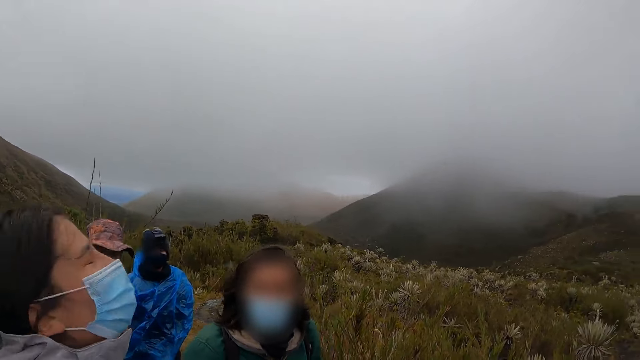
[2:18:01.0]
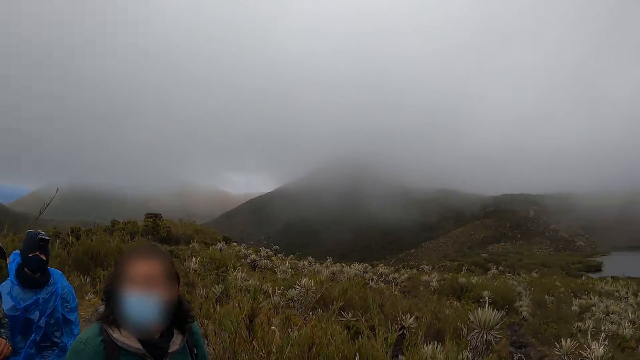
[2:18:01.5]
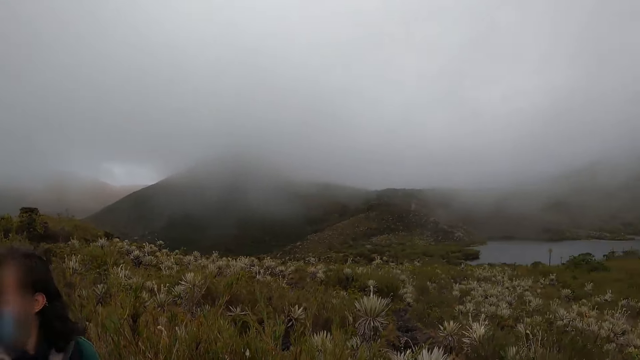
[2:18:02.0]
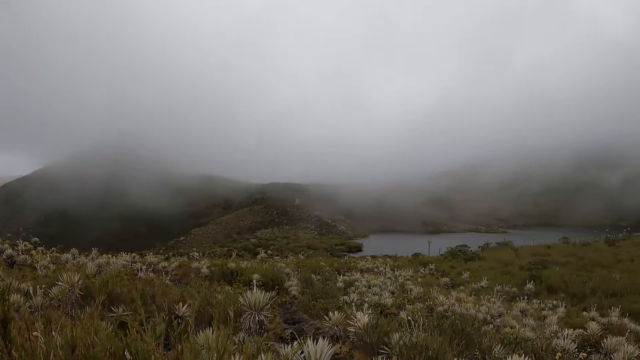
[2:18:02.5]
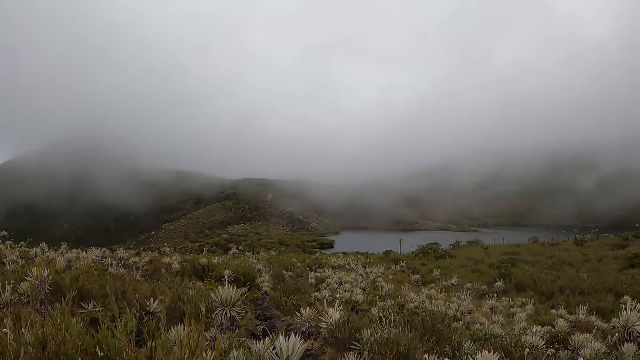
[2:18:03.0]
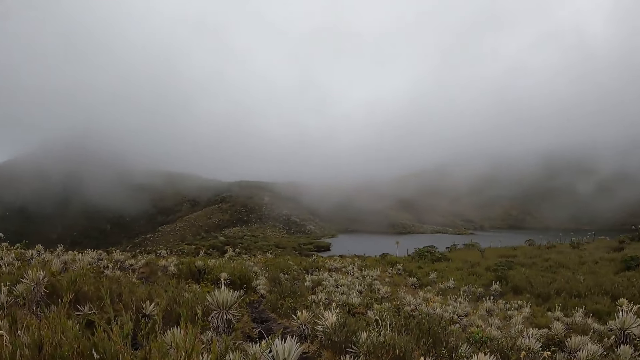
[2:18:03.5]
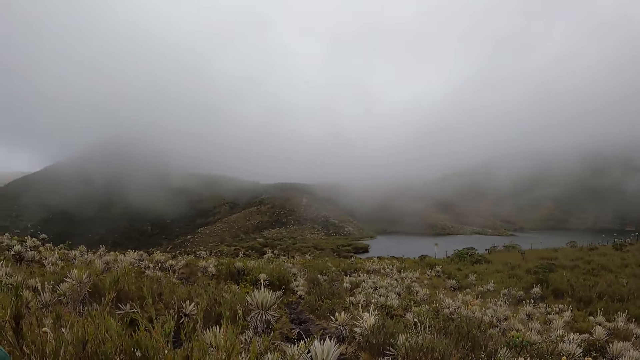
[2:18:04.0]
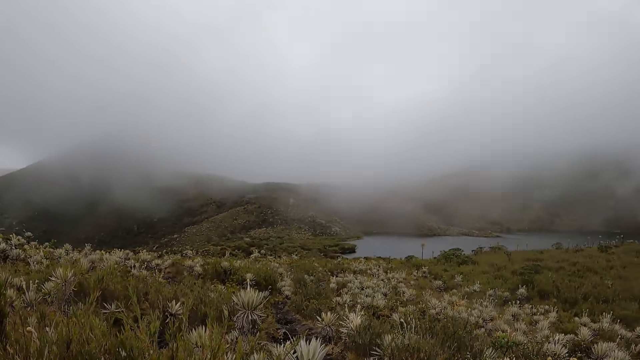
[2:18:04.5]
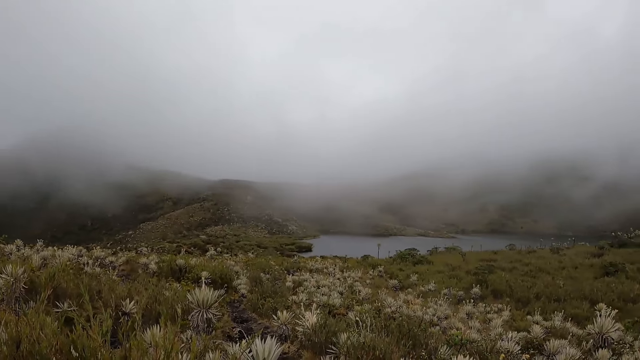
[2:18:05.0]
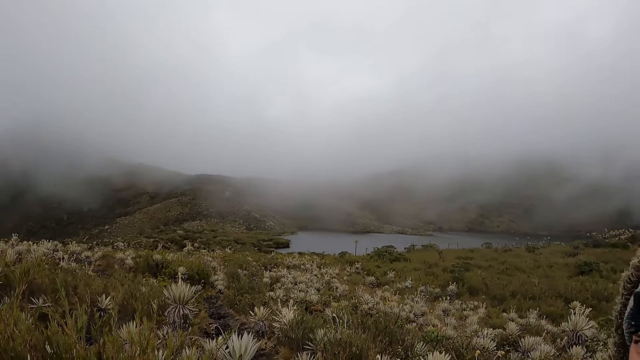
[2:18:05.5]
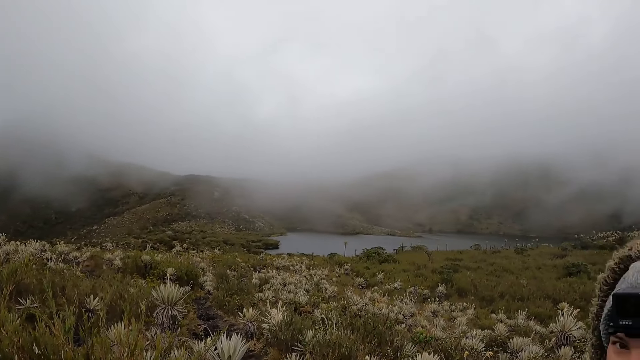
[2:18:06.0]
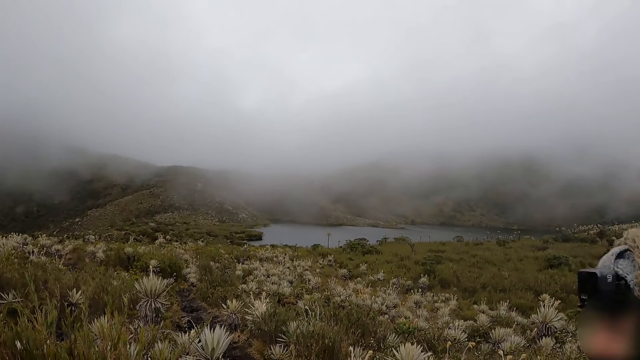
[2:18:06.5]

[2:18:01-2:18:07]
The camera wearer stares at the surroundings.

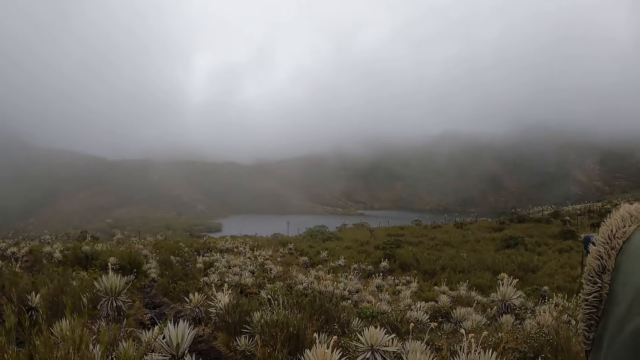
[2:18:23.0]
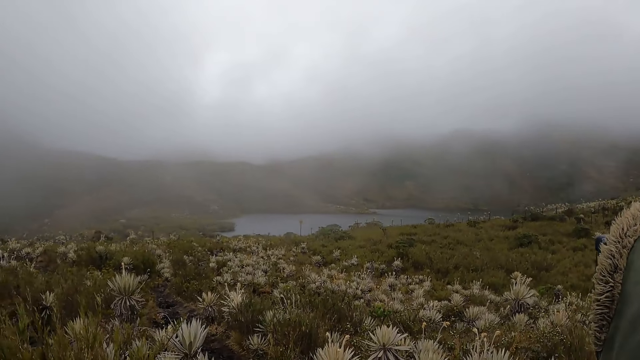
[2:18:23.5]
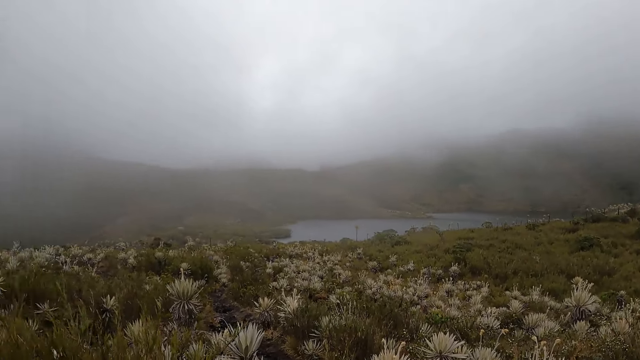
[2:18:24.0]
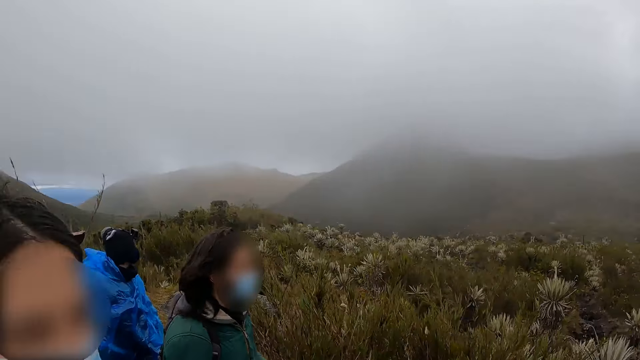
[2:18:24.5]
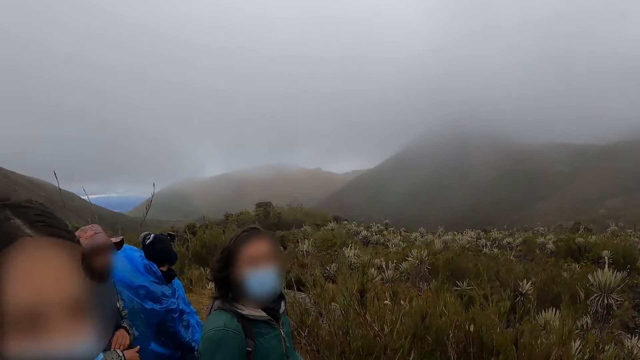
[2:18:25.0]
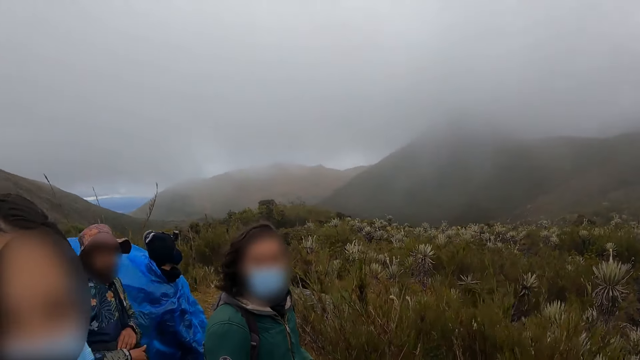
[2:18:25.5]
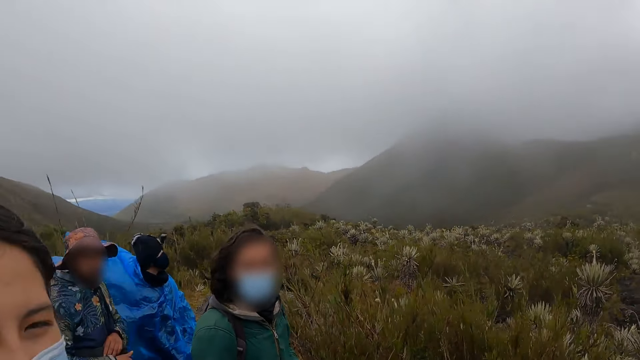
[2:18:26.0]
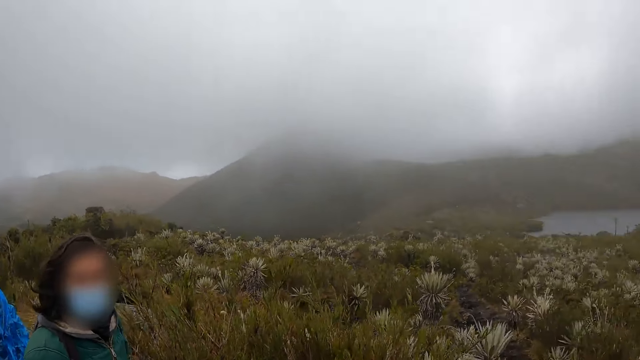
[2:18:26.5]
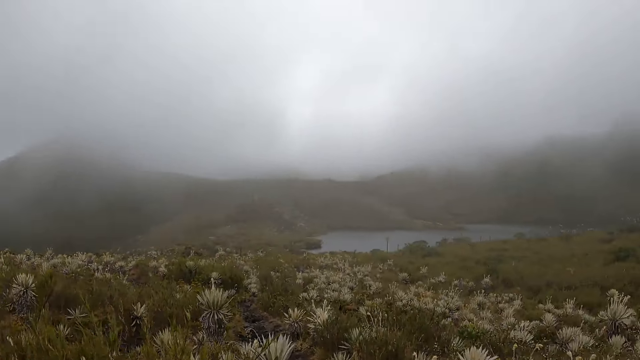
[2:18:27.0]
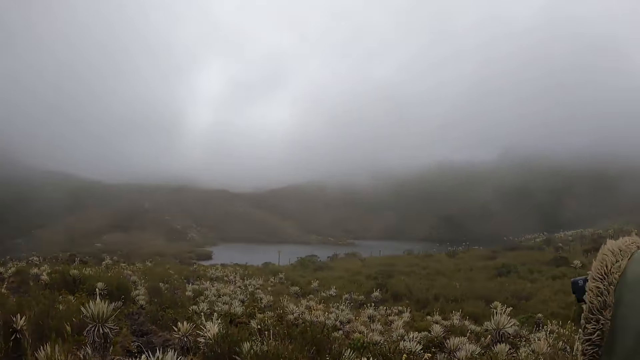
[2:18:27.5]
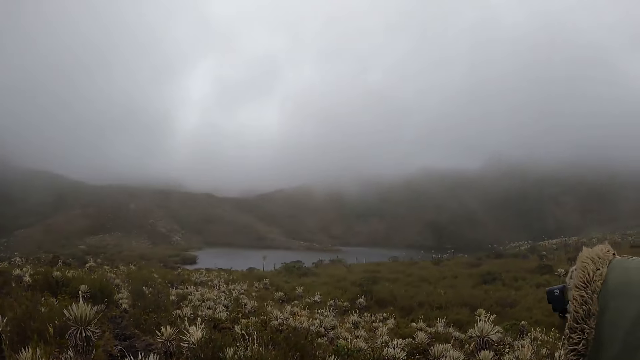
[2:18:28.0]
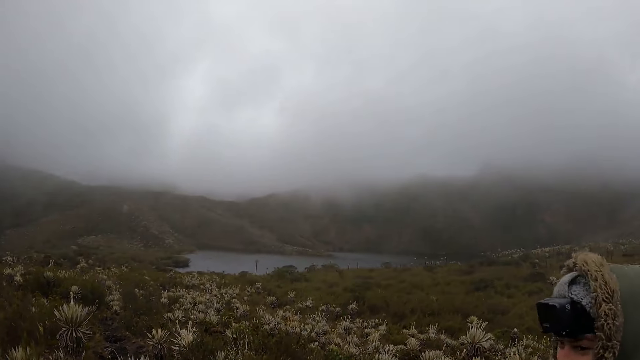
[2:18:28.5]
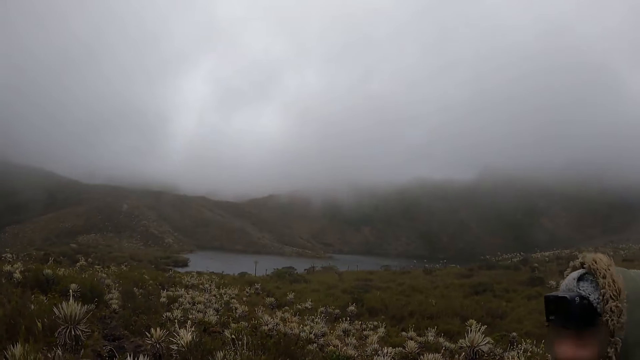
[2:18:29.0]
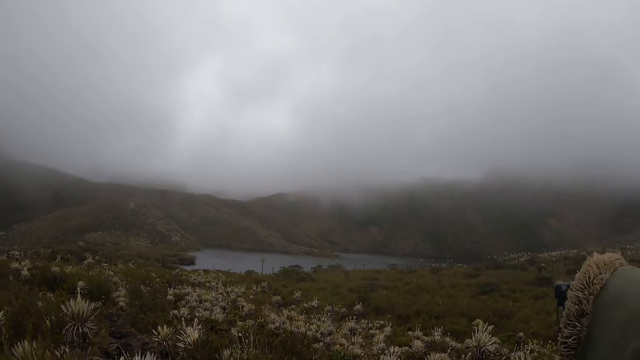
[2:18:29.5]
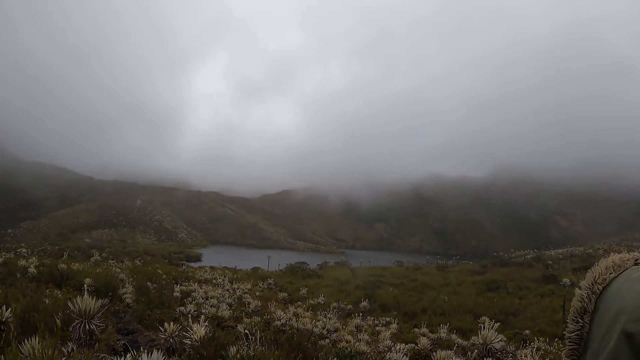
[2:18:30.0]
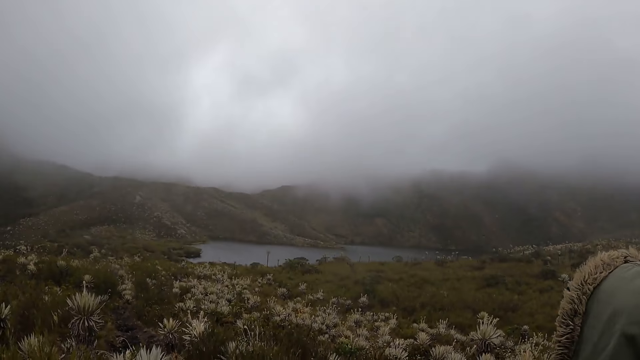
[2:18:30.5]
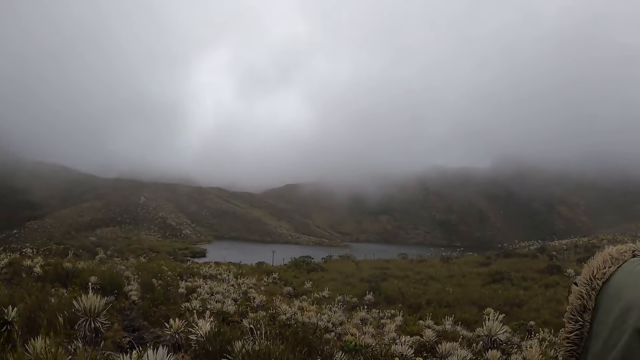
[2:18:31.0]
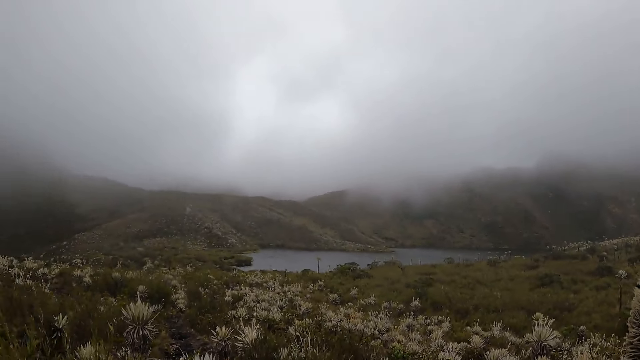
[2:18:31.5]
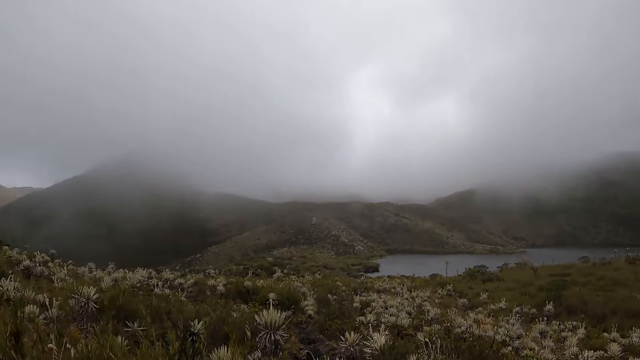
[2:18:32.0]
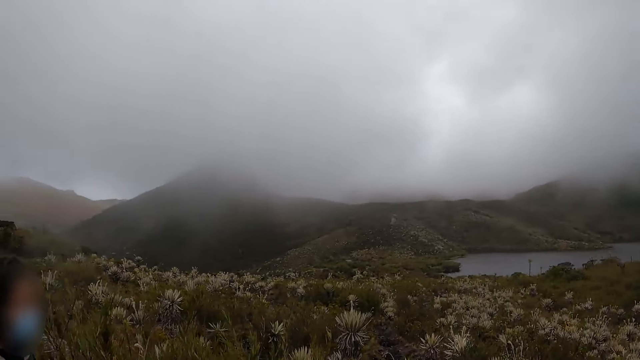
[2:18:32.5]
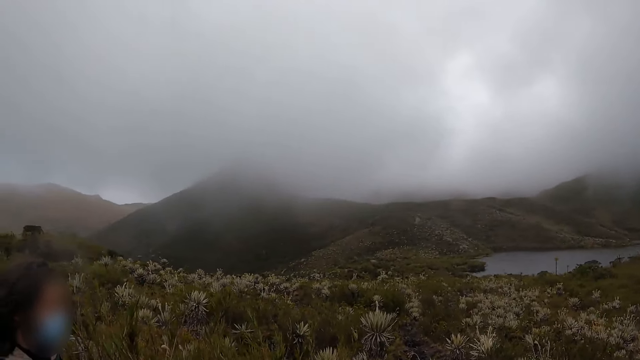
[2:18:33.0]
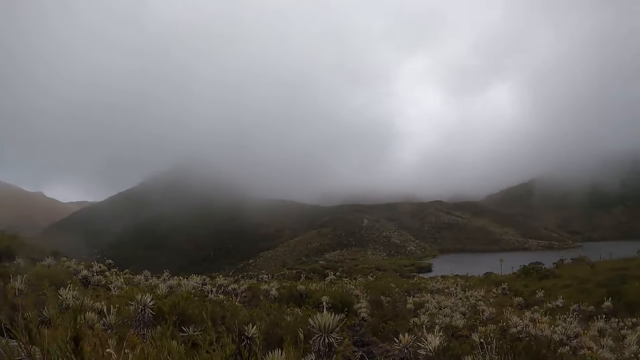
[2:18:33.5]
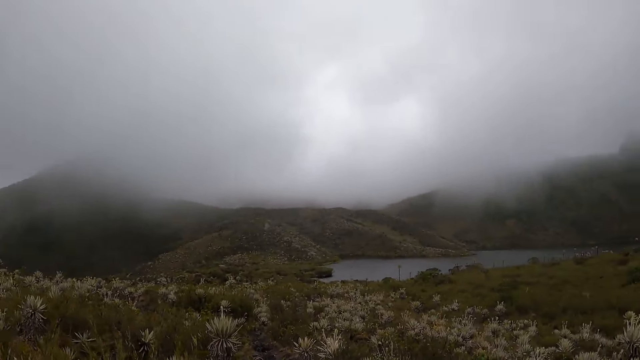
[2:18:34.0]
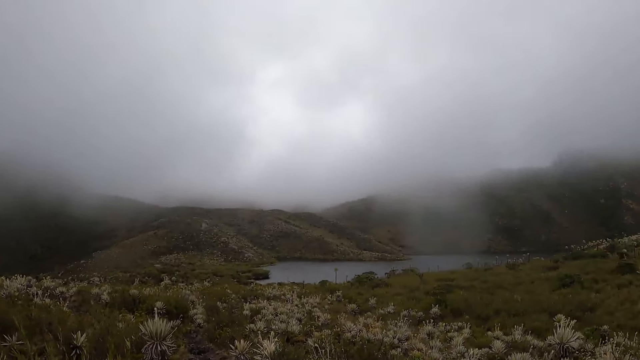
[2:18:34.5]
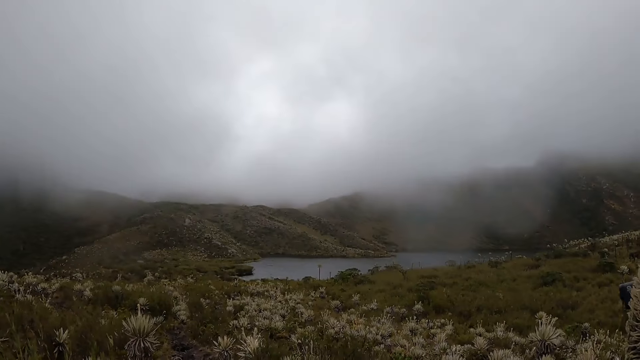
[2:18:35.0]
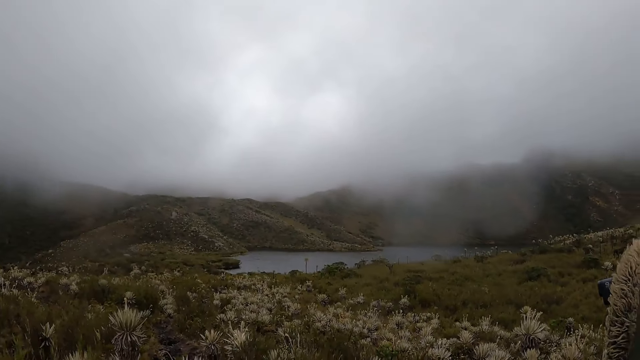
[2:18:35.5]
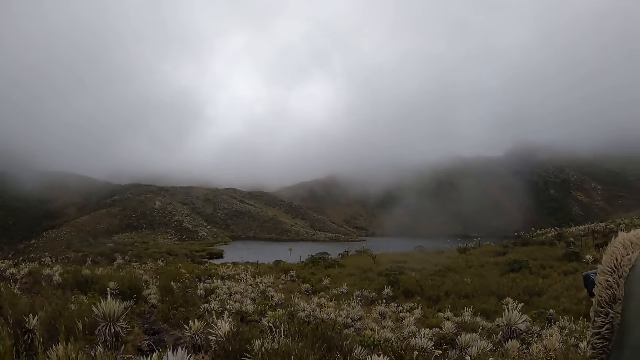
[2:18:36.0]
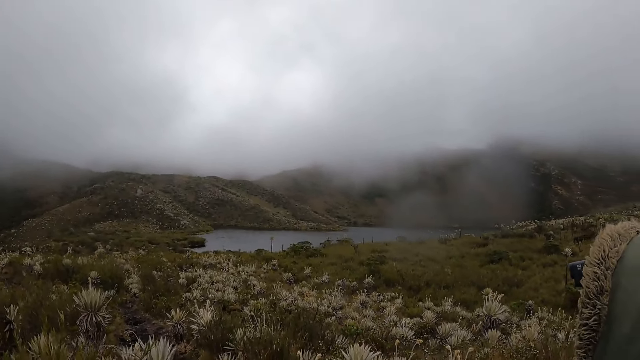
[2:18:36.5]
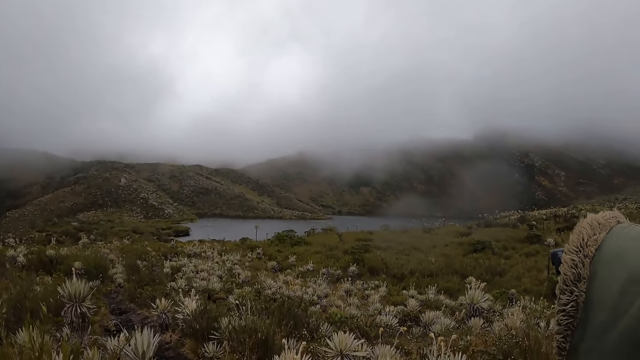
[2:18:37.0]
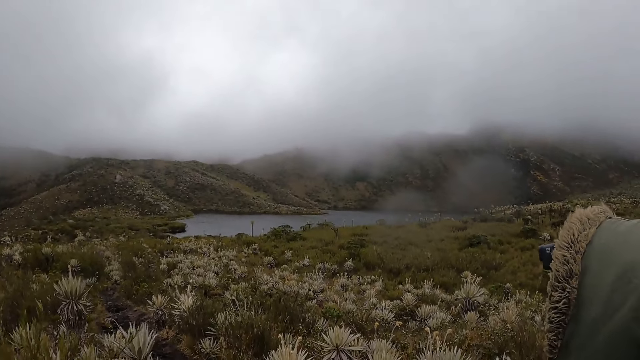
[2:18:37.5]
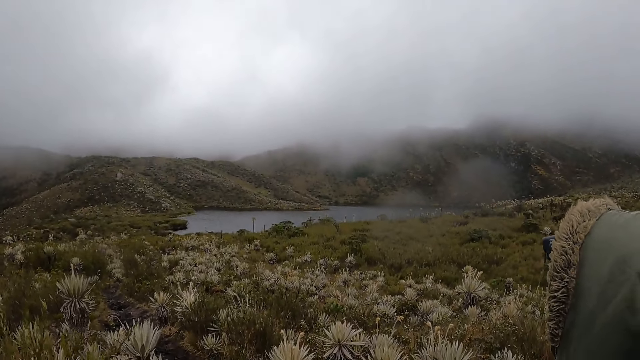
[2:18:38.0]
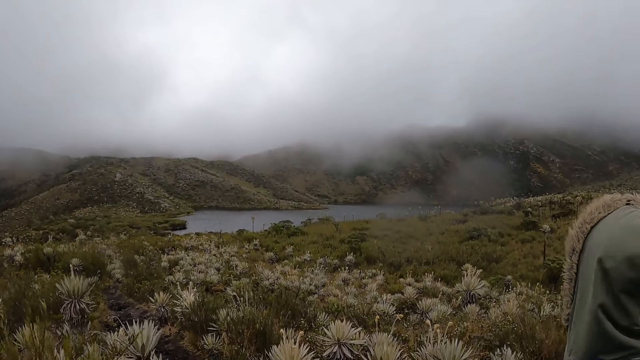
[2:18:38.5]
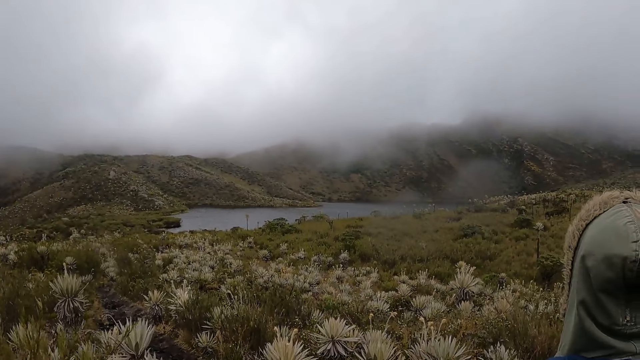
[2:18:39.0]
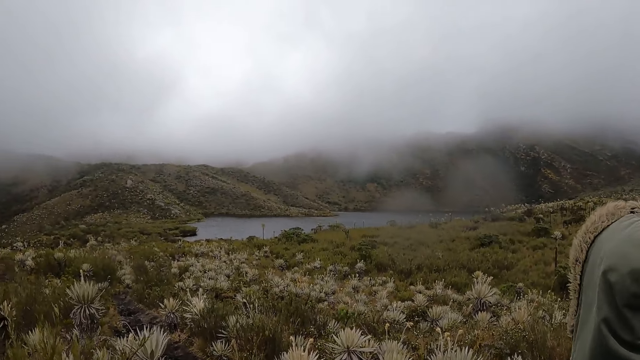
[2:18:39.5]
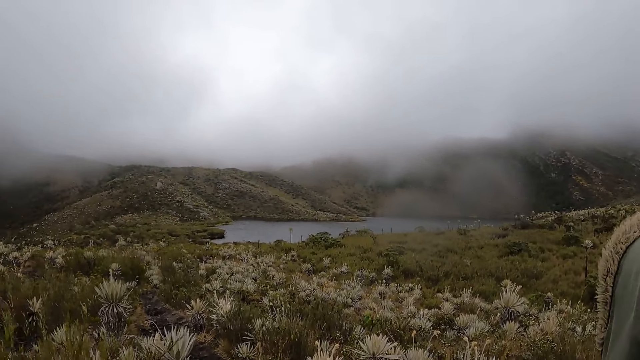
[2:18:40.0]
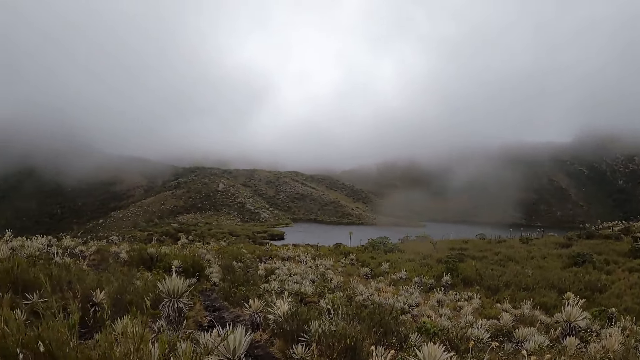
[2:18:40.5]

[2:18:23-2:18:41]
The camera wearer looks around the surroundings. They stare at the surroundings. They look around the surroundings. They stare at the surroundings.
